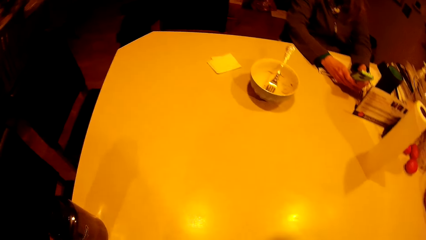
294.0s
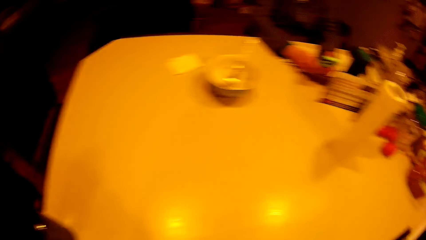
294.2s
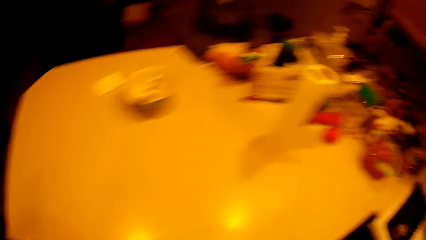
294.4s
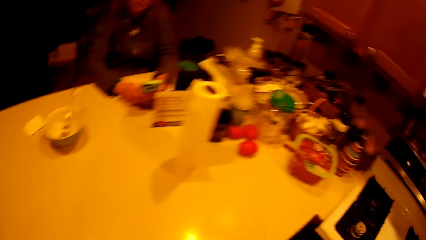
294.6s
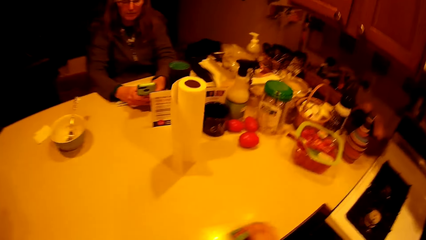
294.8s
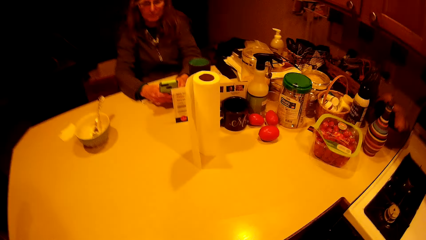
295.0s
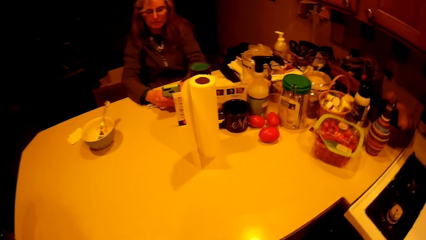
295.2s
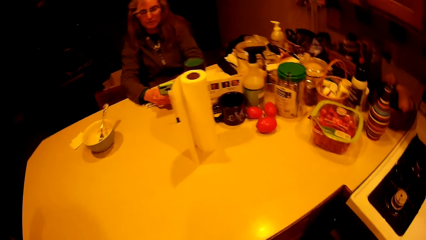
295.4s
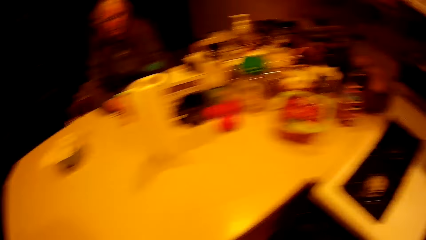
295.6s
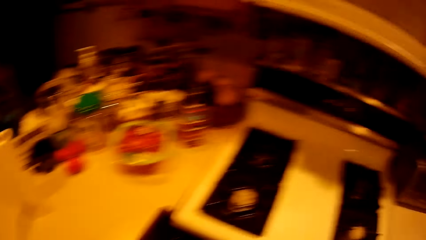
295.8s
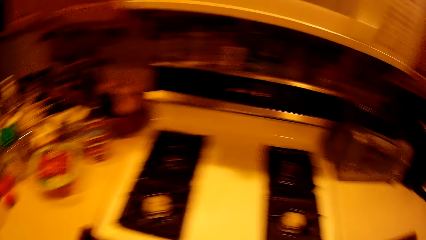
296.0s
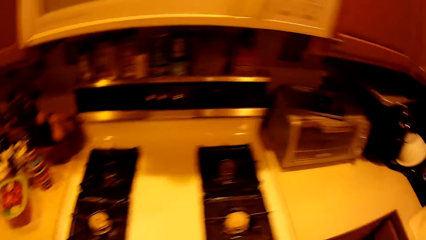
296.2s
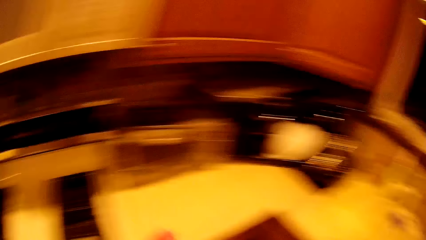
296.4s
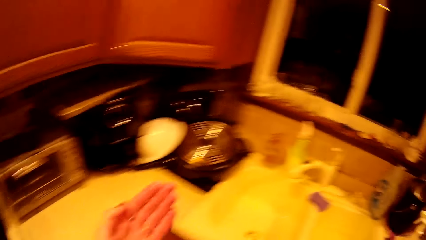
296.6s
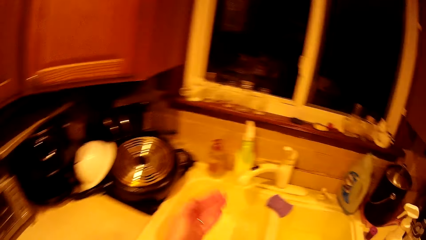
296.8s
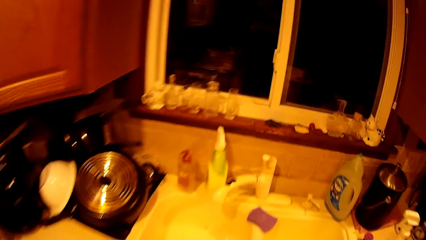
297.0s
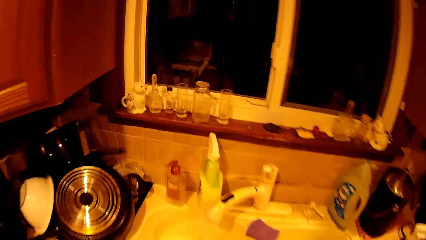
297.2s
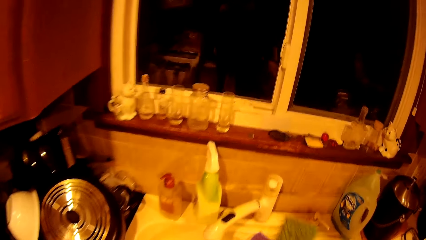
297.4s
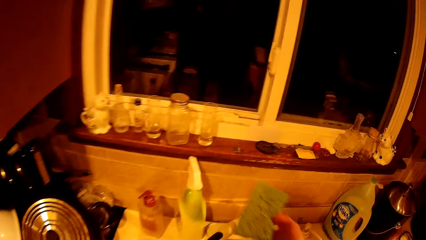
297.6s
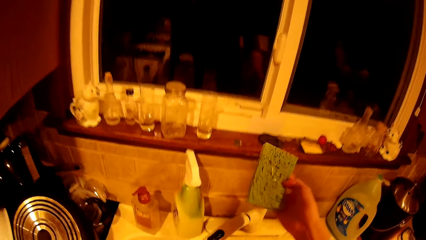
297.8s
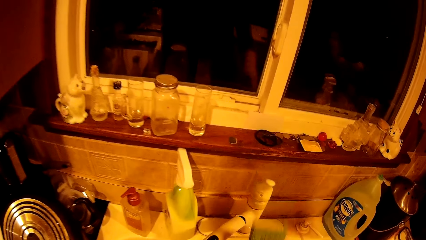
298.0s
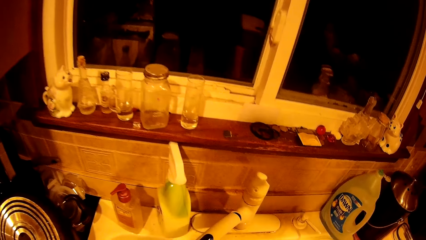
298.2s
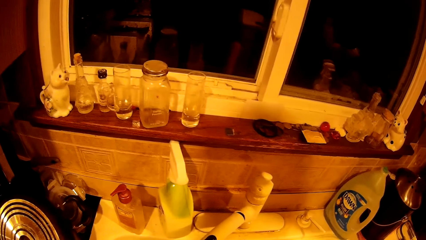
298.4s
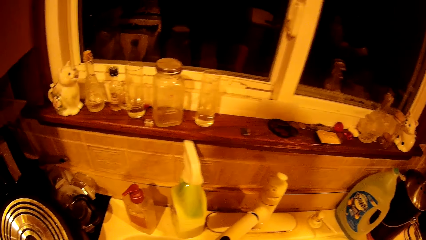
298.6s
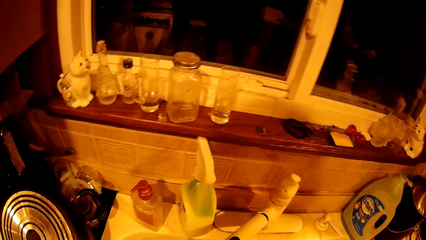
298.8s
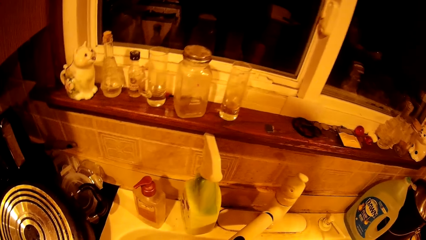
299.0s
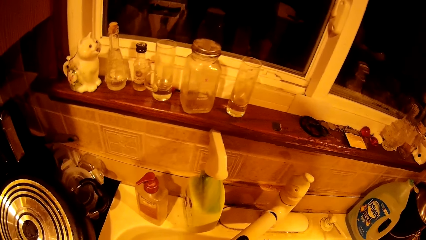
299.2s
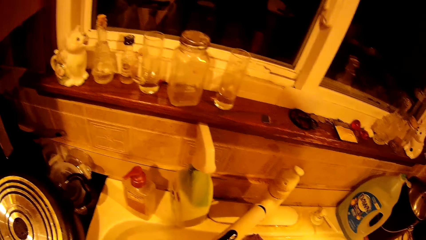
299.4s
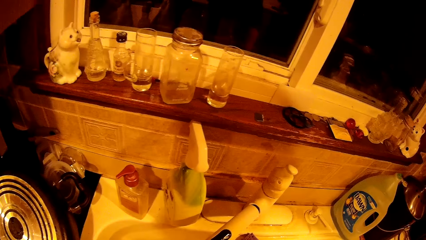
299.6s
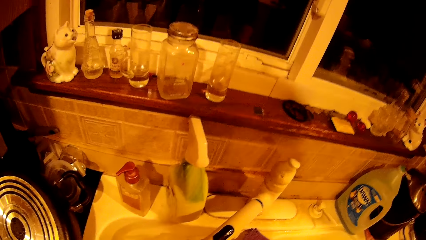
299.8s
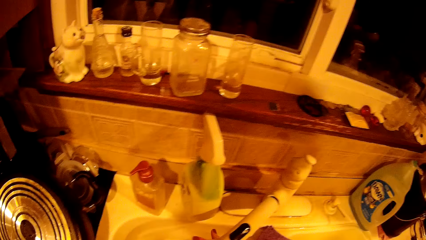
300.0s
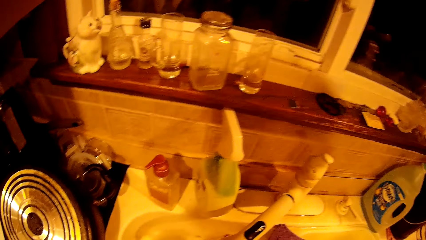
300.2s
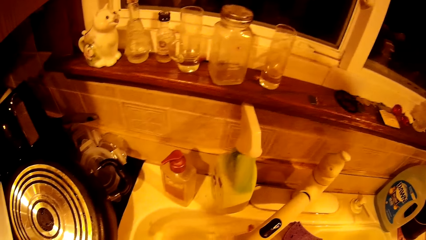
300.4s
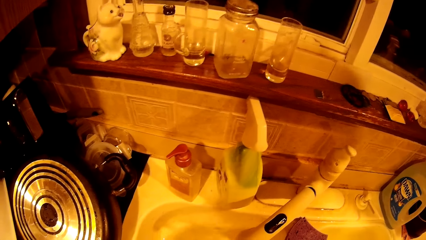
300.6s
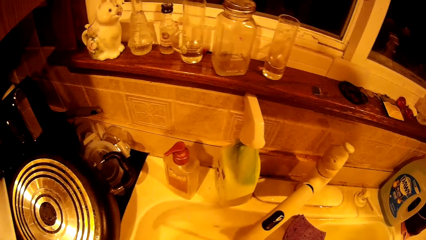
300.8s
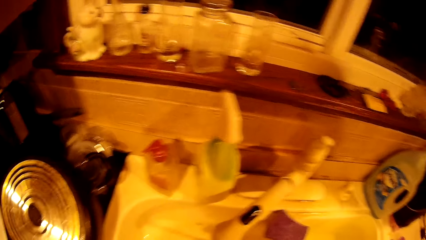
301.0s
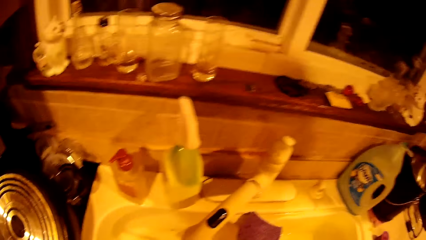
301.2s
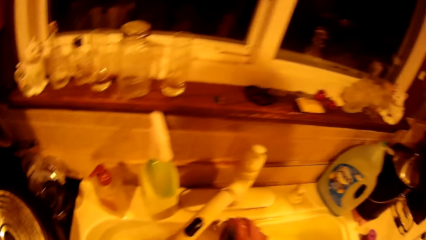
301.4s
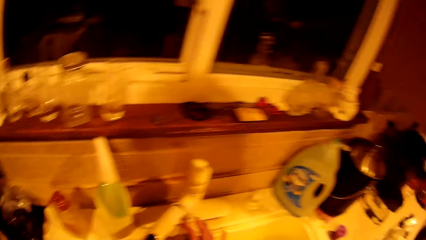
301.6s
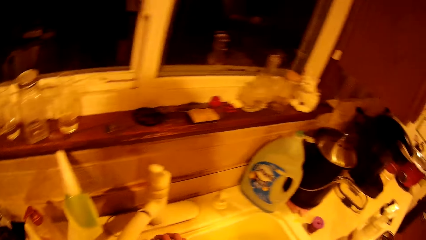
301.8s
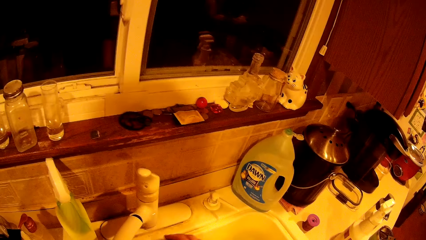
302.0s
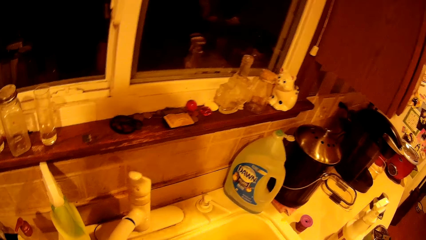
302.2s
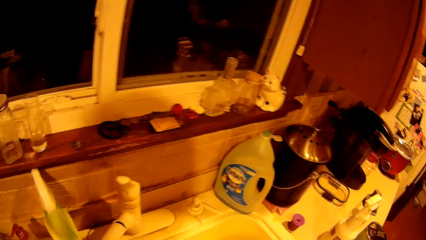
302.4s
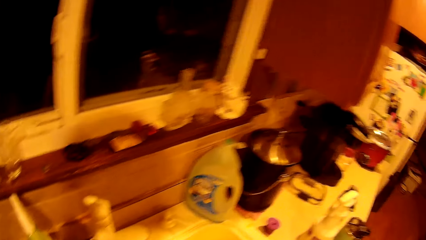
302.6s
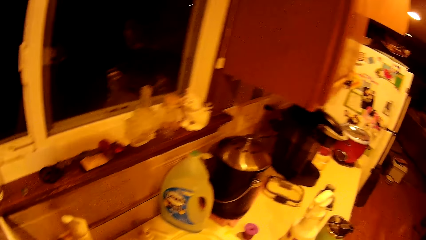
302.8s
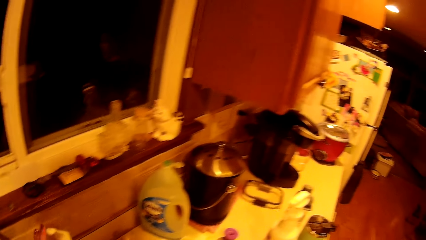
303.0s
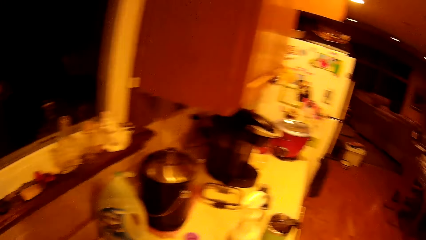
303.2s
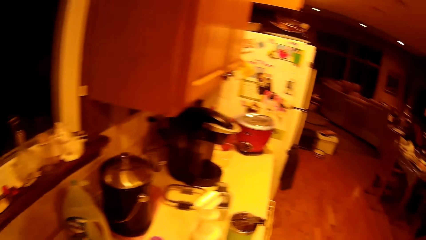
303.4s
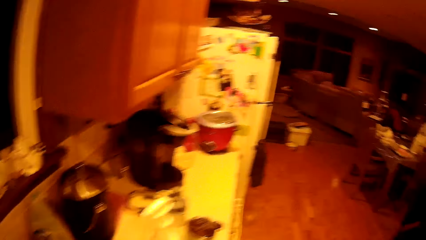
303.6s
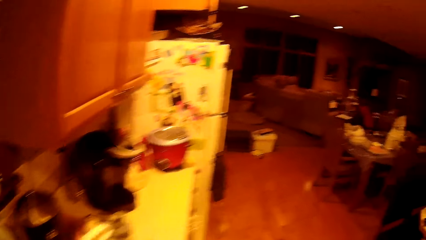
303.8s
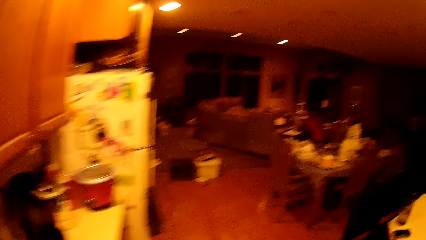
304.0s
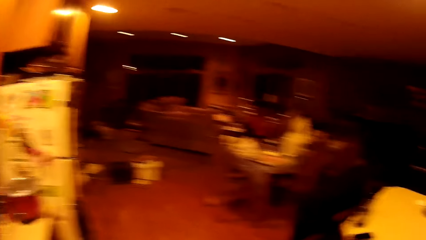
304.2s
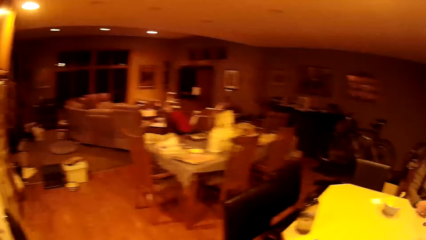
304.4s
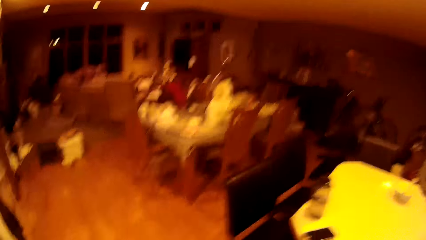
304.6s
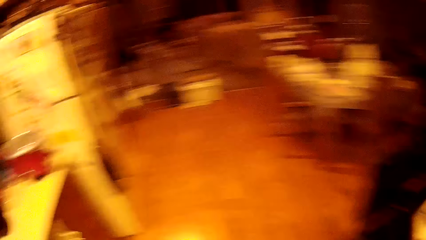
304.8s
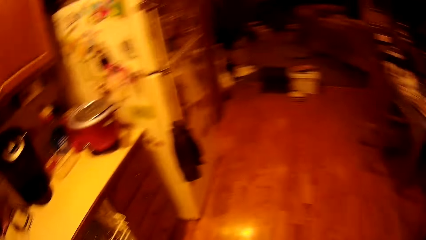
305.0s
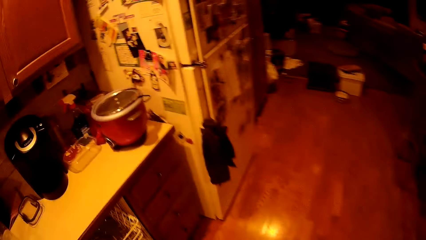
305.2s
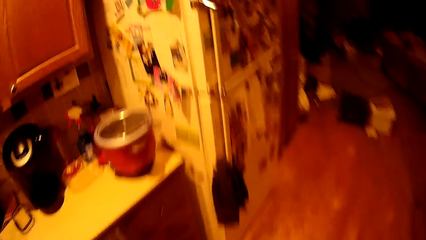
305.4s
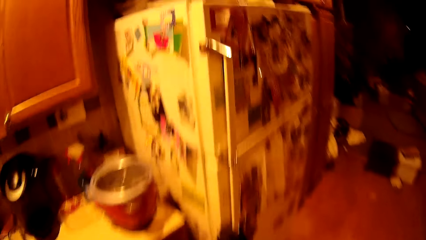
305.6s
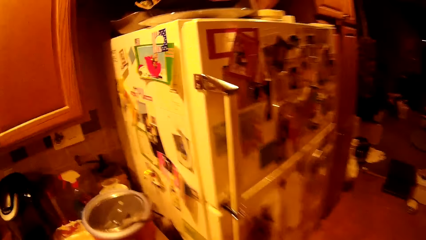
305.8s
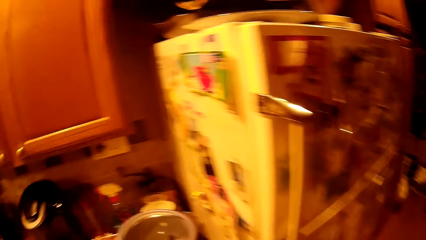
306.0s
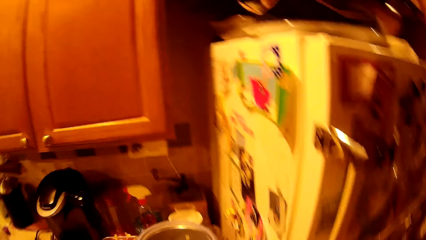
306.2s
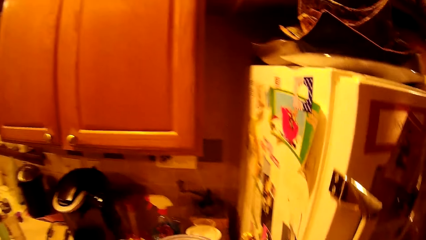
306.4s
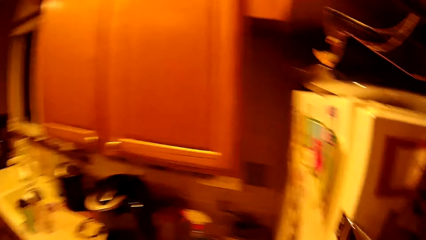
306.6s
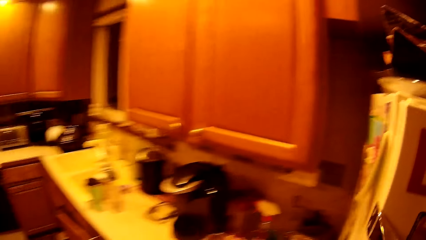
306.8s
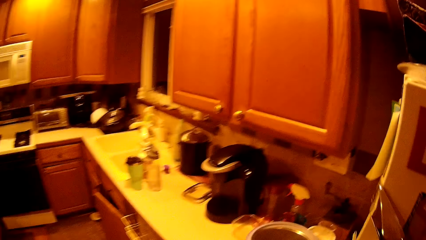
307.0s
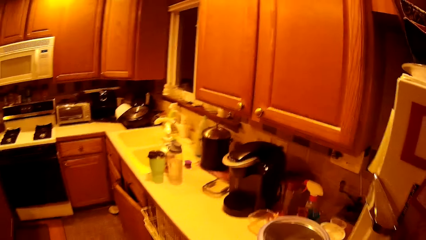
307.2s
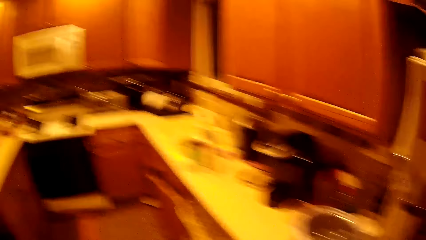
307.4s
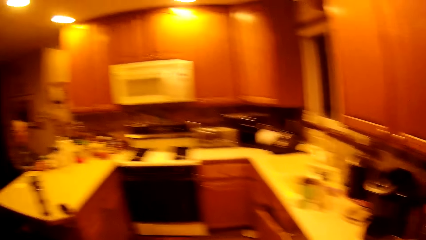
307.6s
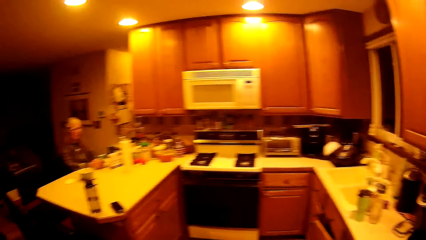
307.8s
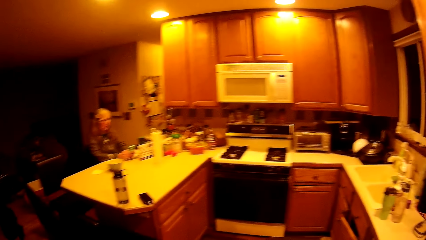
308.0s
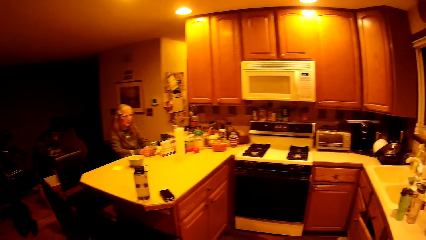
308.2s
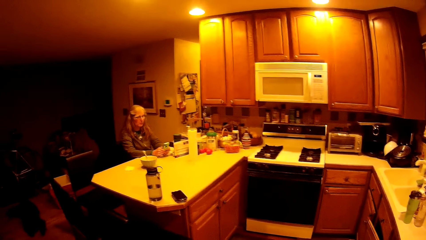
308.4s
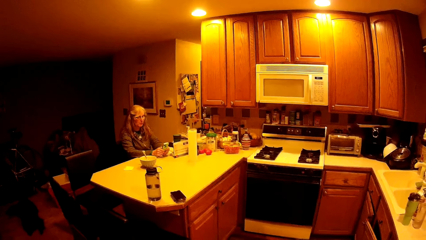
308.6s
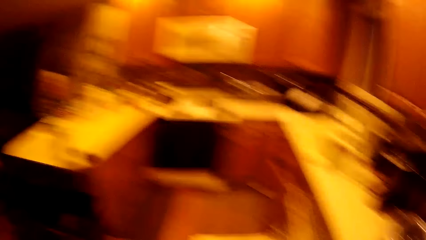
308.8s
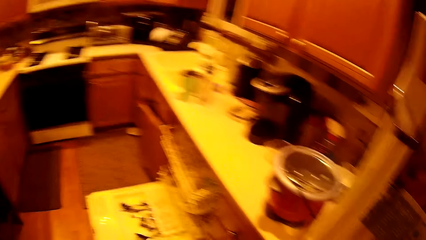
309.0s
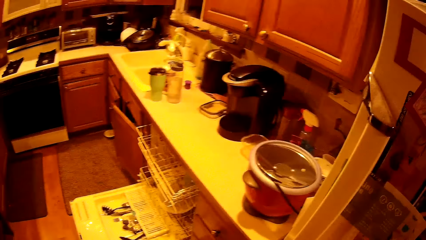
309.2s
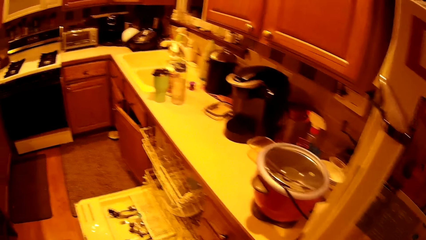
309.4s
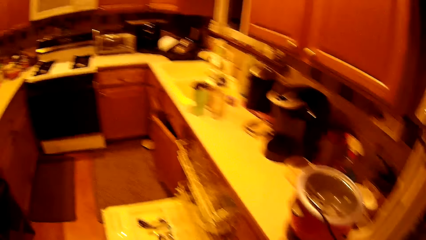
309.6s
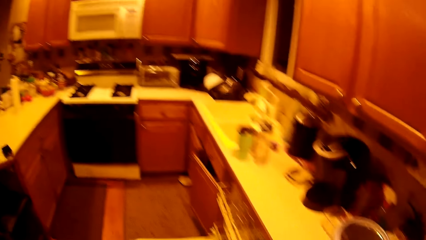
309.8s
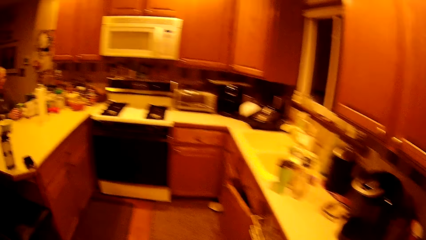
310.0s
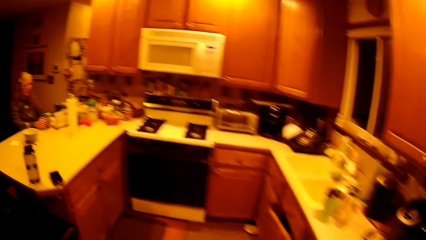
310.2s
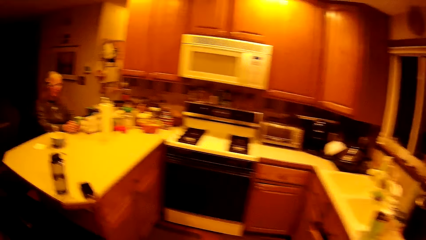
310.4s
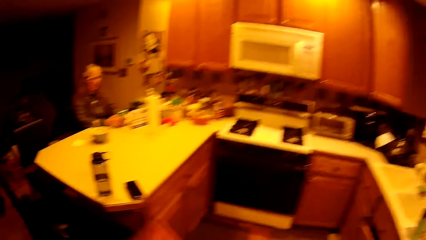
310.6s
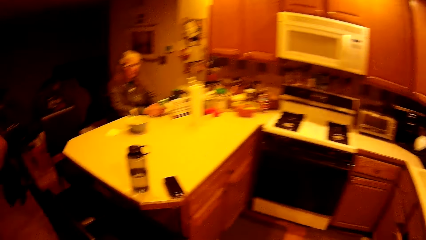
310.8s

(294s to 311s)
The camera wearer walks towards the sink. She opens the tap with her right hand. She washes her hands under the tap. She picks up a sponge from the sink with her right hand. She turns around. She closes the tap with her left hand. She walks around the kitchen. A woman checks the phone. The camera wearer turns around.
